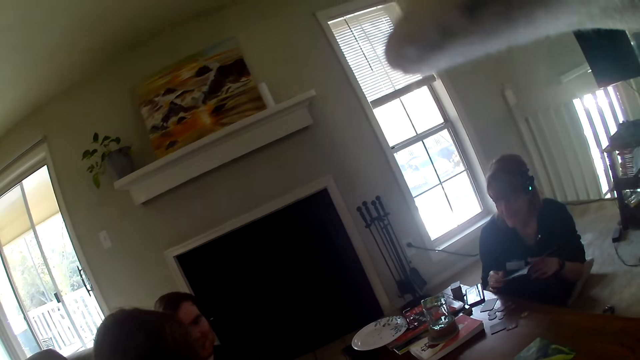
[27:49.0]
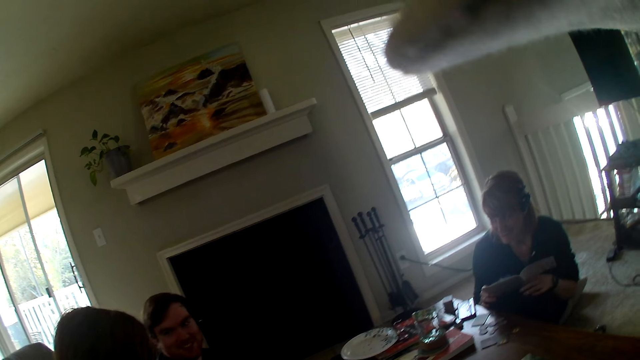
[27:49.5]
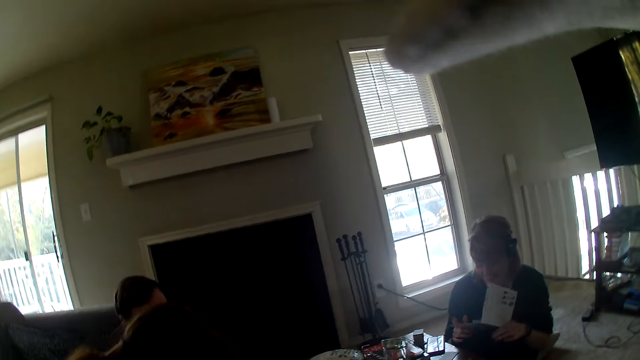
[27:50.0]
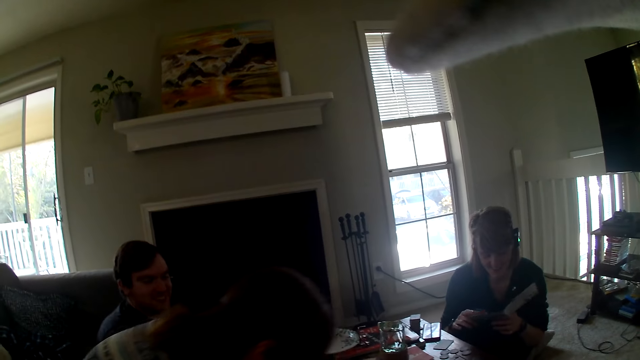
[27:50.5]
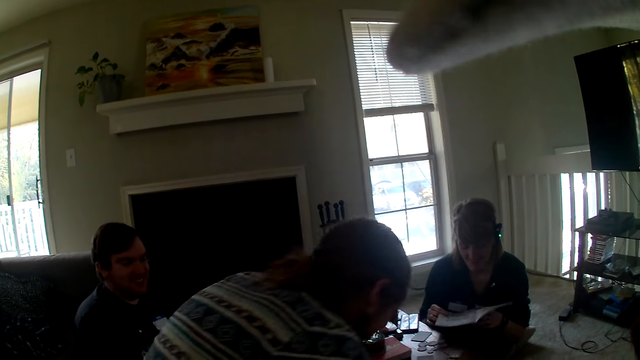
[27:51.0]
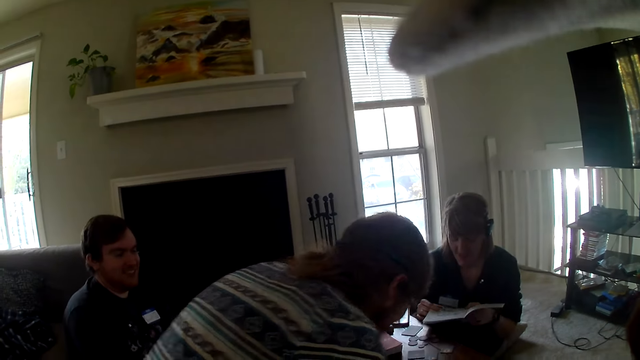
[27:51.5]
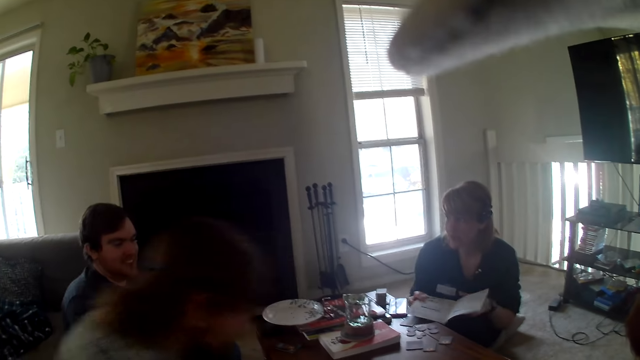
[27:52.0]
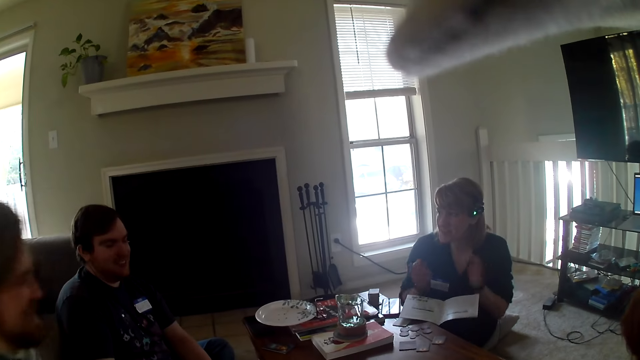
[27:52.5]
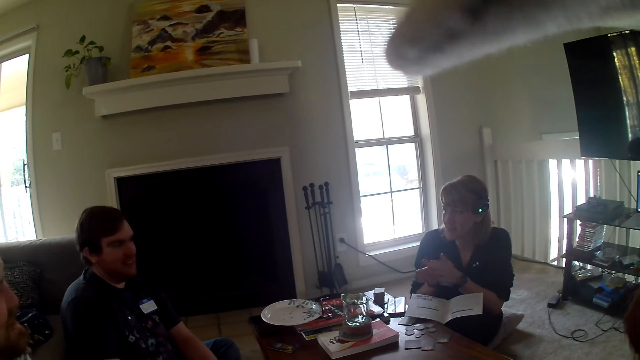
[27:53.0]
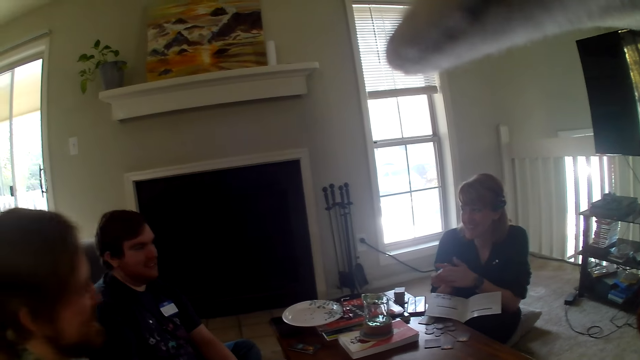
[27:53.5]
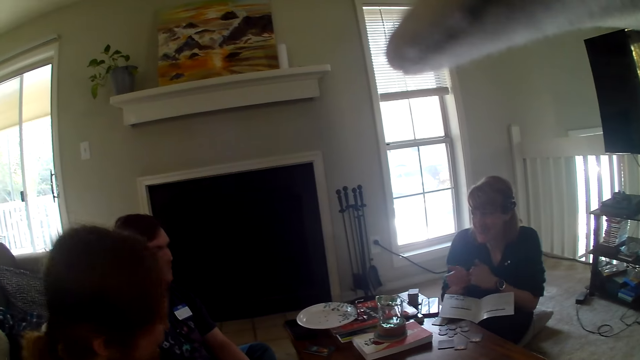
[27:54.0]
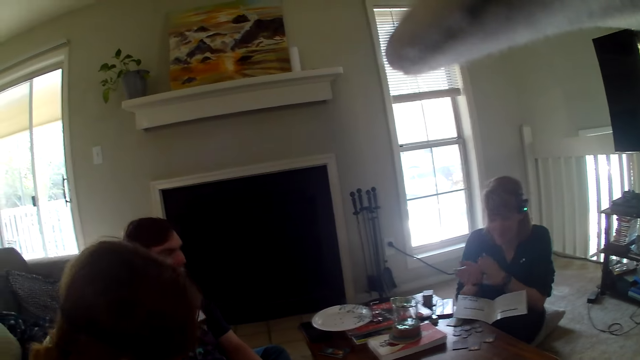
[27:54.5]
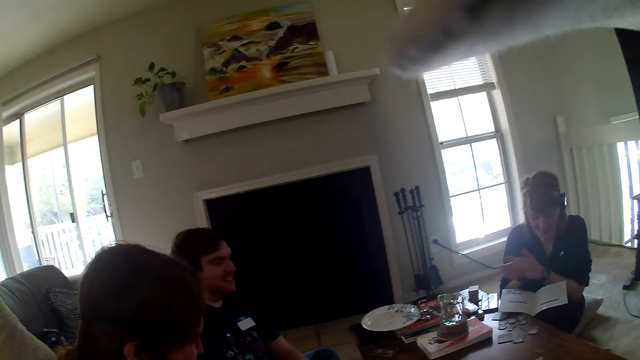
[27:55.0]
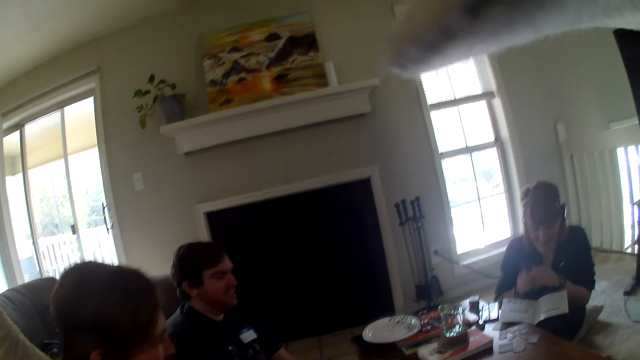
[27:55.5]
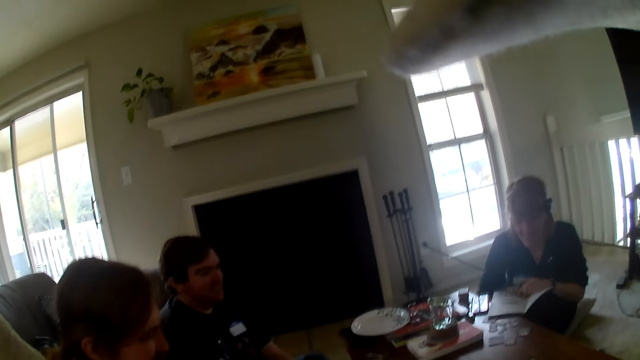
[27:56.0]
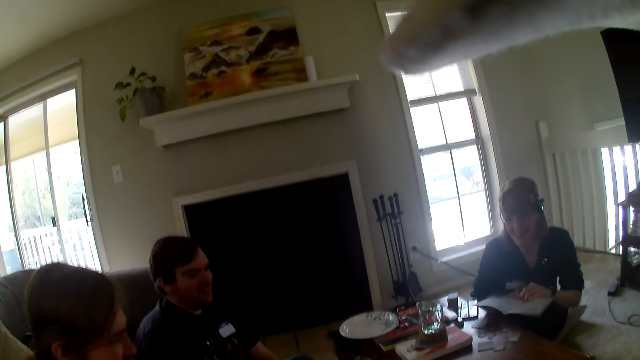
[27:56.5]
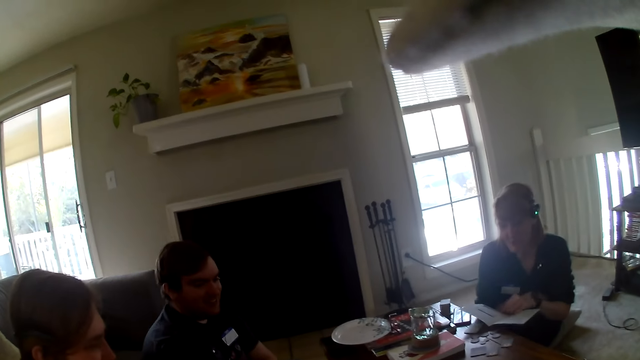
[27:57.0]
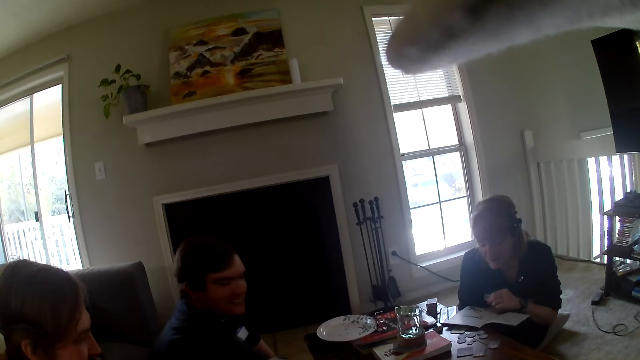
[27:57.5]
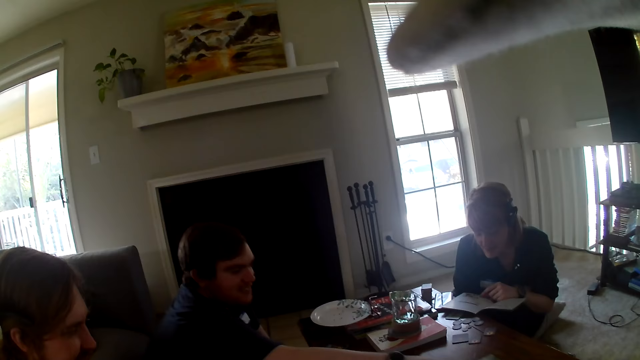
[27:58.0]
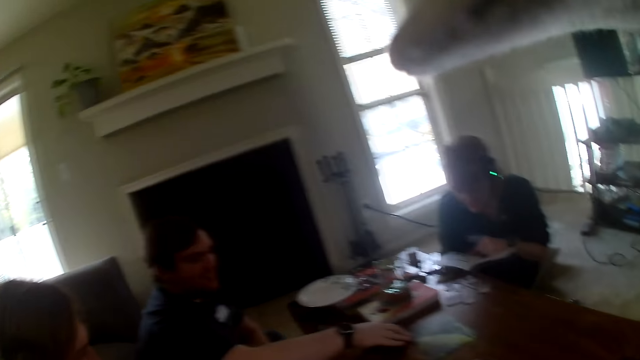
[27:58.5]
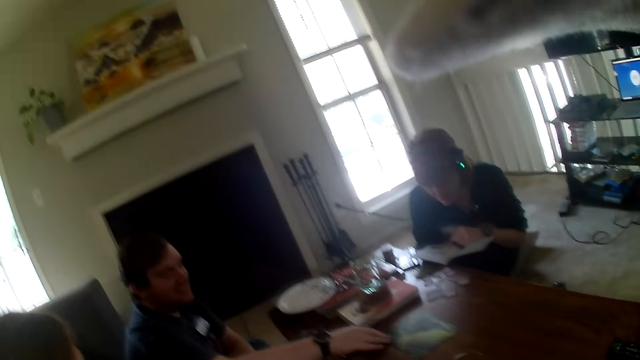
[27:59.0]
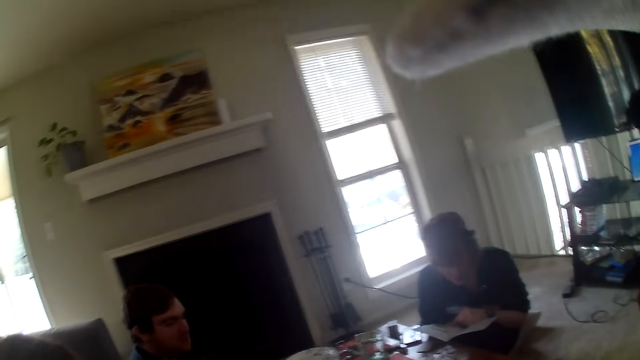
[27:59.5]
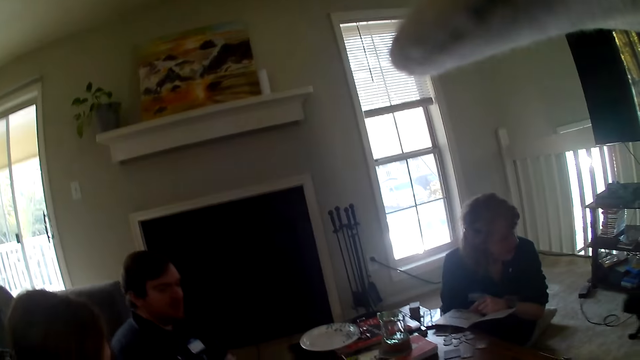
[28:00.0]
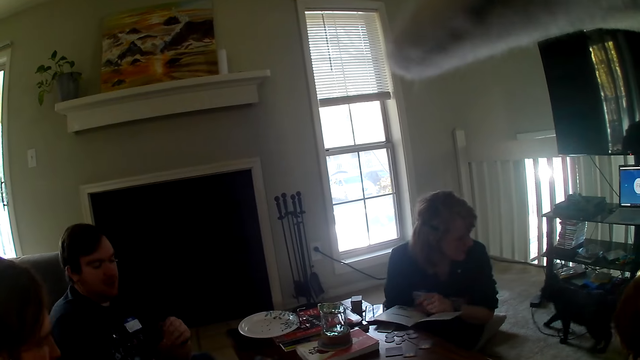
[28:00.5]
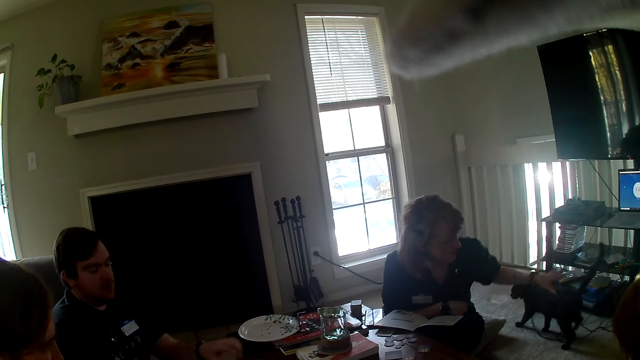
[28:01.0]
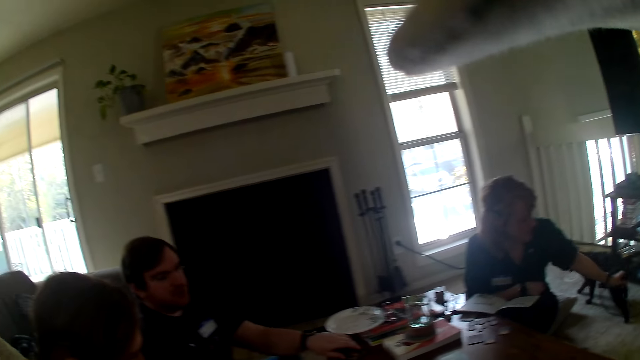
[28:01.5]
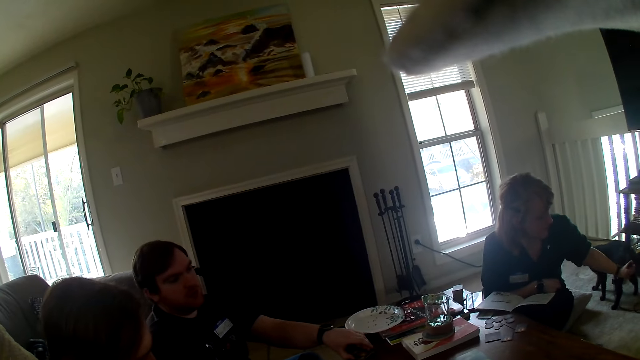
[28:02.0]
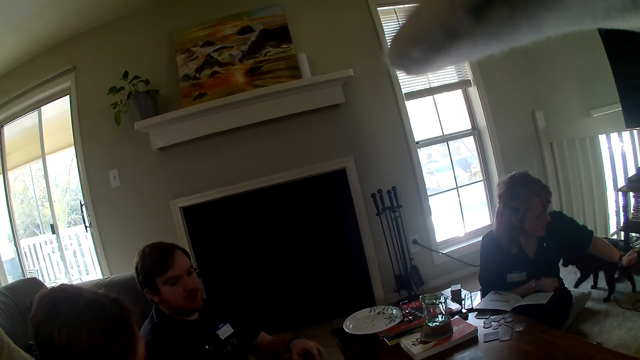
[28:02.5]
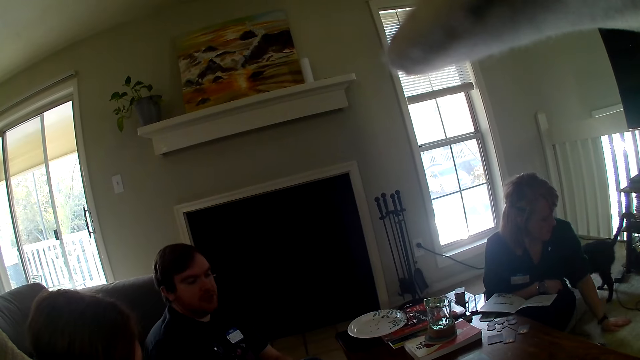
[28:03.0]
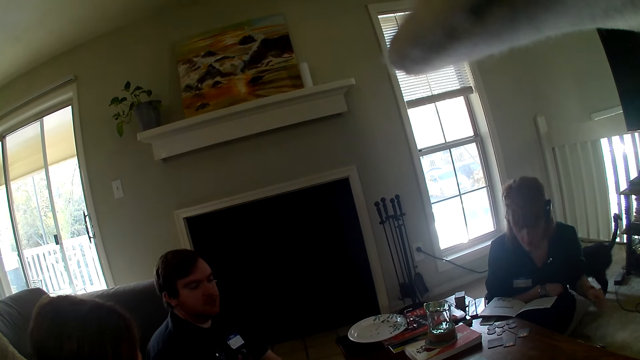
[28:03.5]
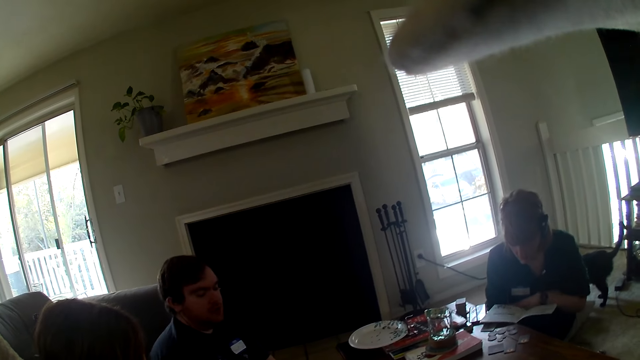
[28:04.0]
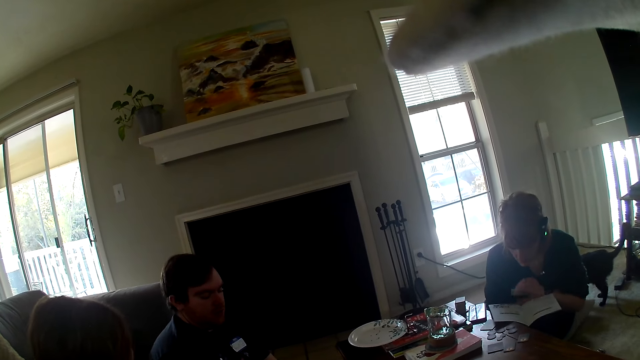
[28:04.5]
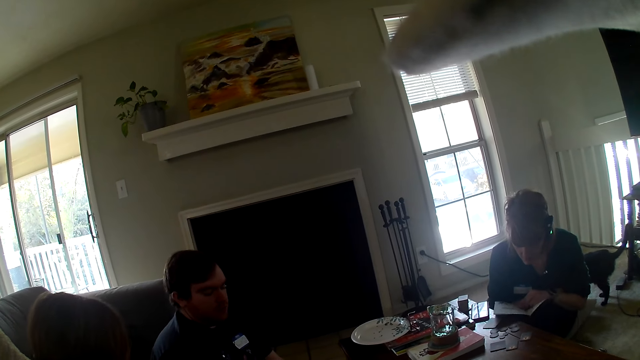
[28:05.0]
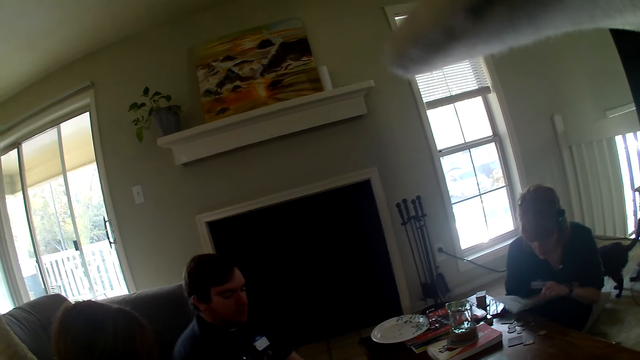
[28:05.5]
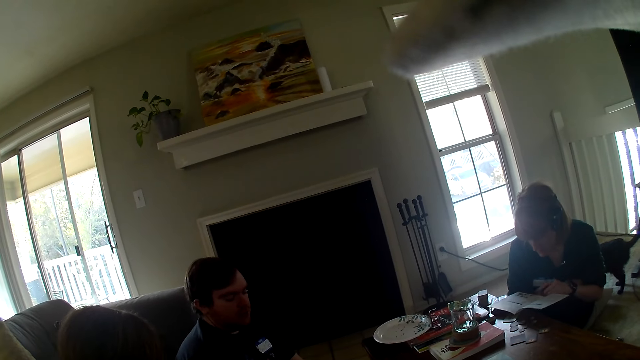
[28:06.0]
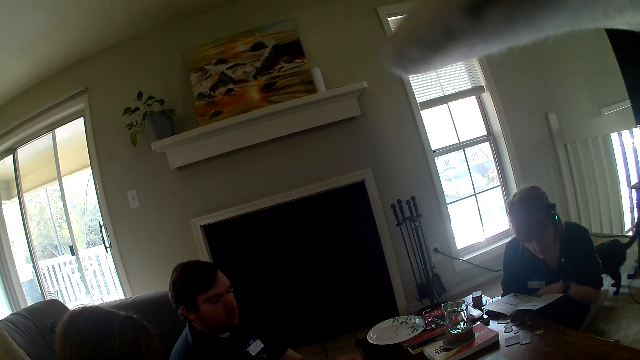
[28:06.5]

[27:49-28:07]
A man bends over the table and sits. A woman talks to the camera wearer and the others. The woman puts the paper on the table. The woman claps her hands. Another man talks to the camera wearer and the others. The woman picks up the paper. The woman rubs the cat. The other man talks to the camera wearer and the others.

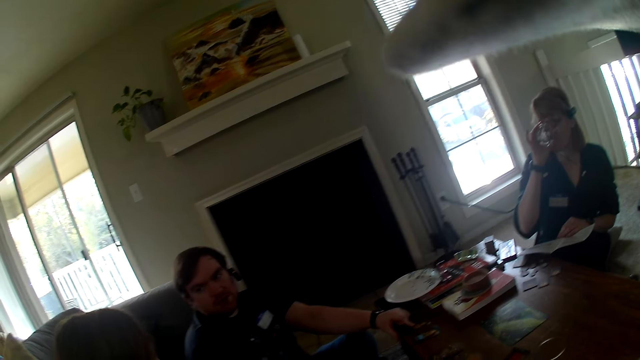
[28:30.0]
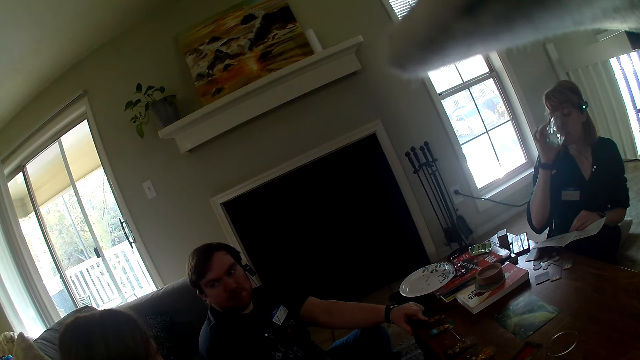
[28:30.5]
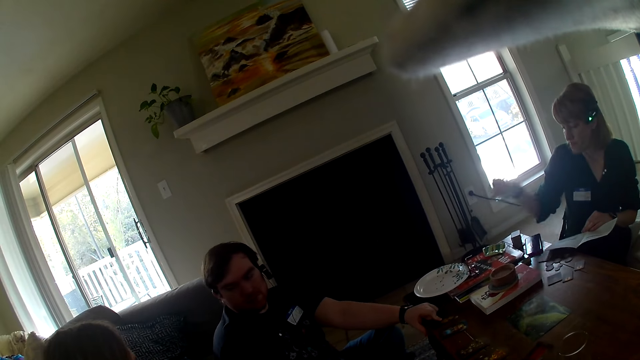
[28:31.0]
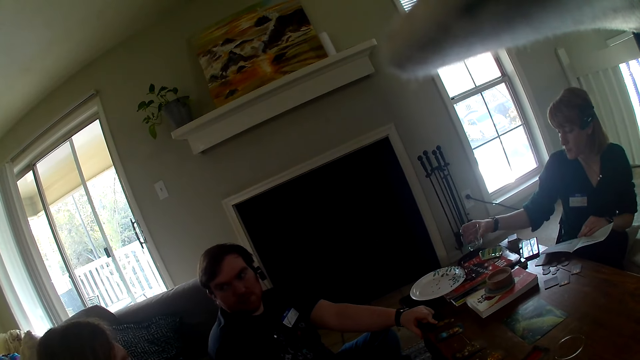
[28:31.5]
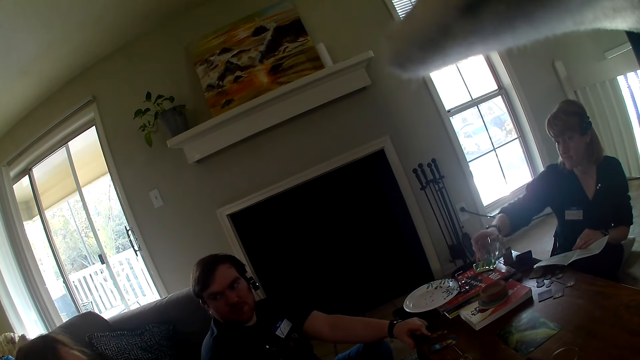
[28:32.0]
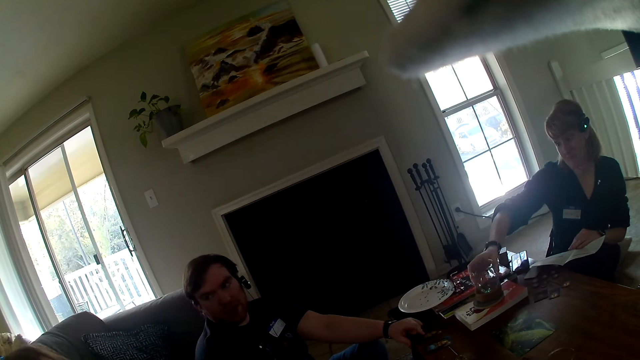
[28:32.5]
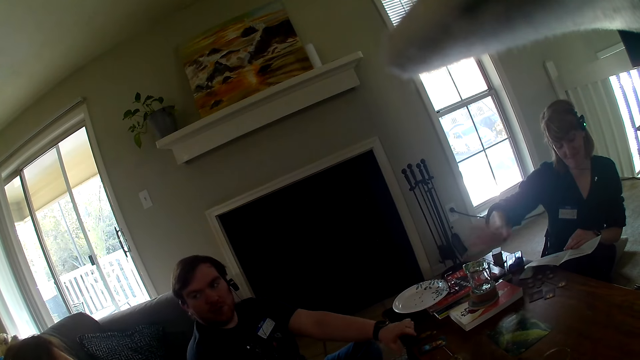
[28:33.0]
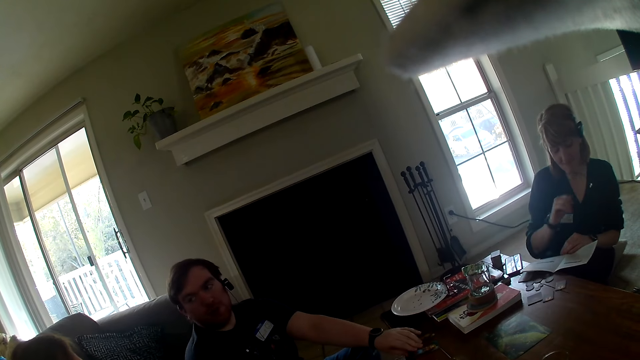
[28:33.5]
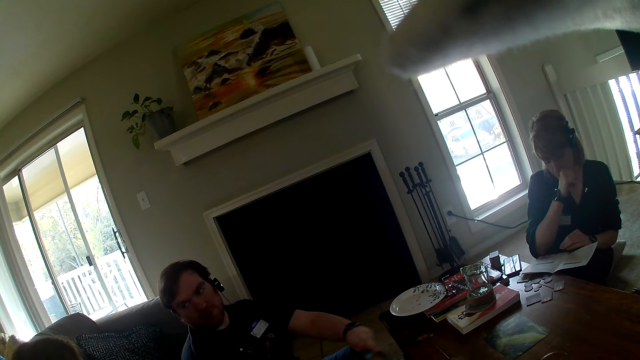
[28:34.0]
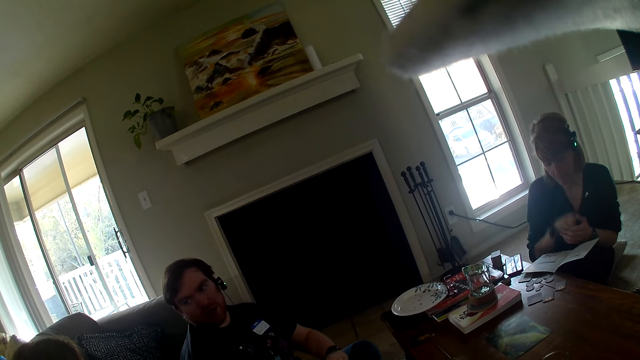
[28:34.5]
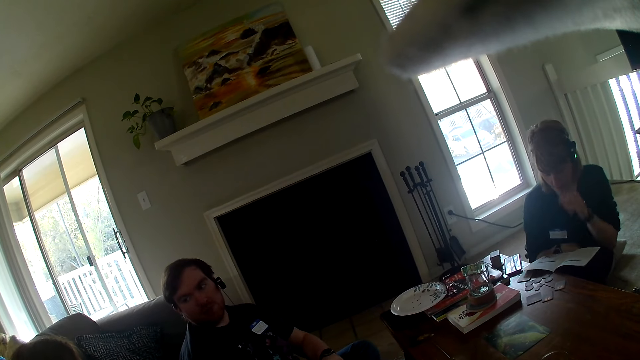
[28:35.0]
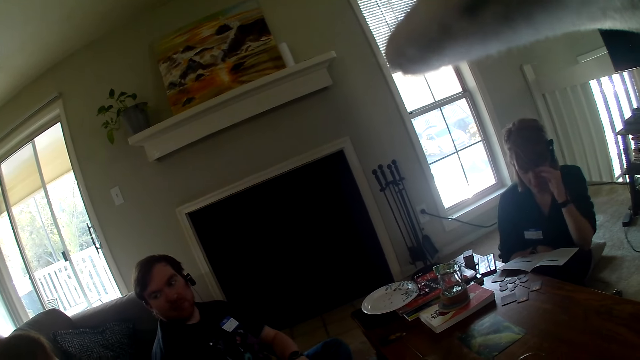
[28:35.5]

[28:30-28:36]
A woman places the glass on the cup holder. A man talks to the camera wearer and the others.
